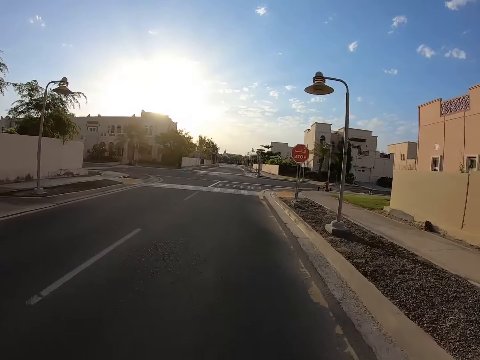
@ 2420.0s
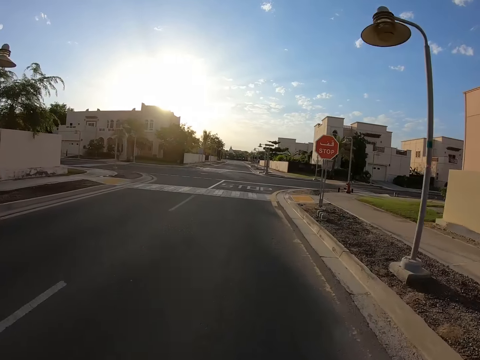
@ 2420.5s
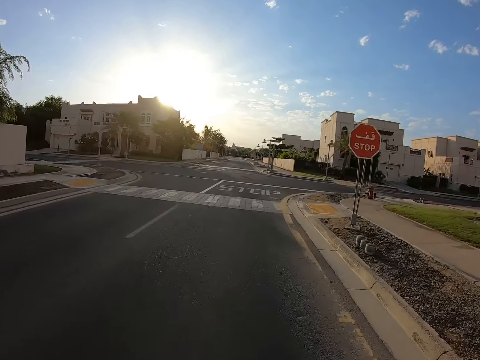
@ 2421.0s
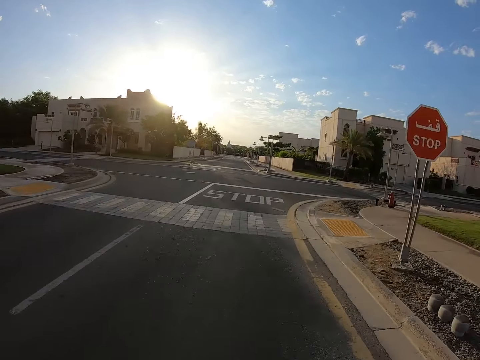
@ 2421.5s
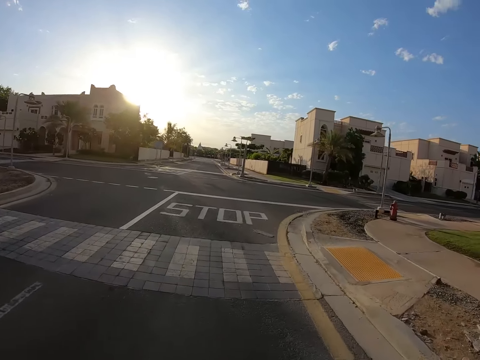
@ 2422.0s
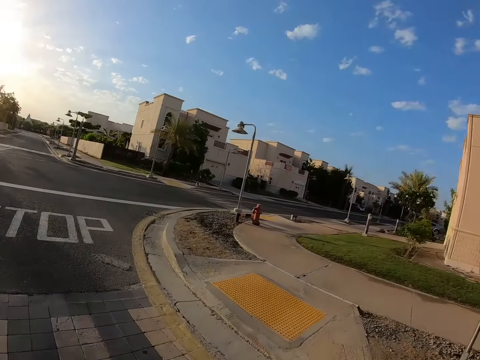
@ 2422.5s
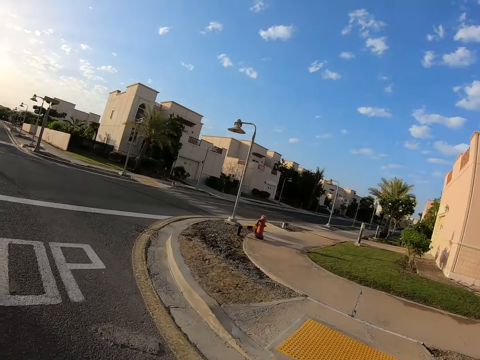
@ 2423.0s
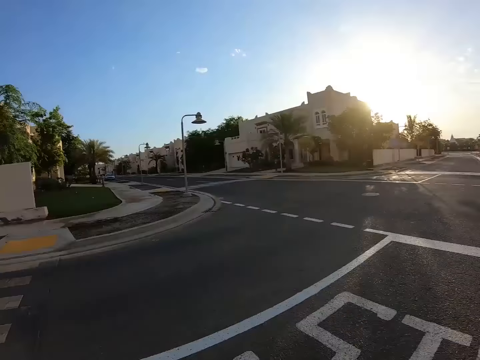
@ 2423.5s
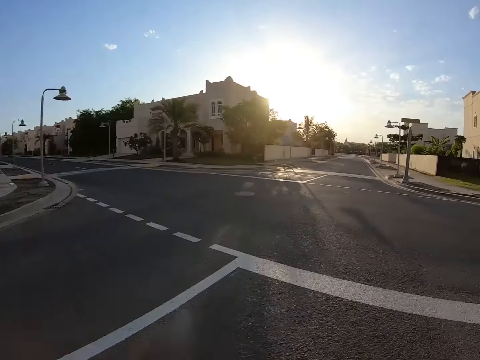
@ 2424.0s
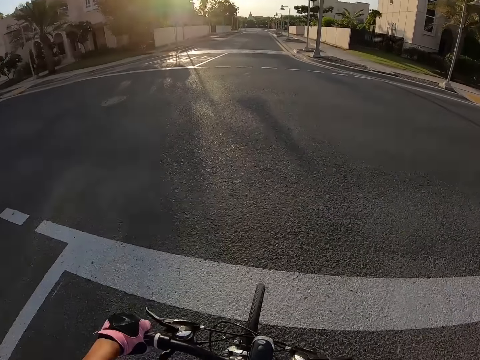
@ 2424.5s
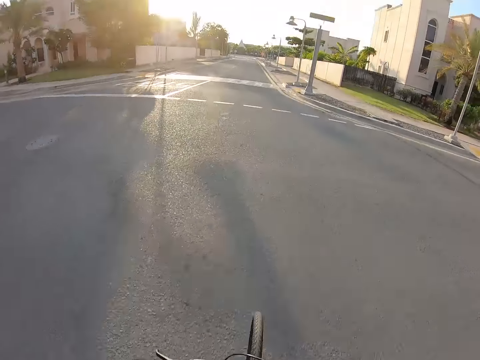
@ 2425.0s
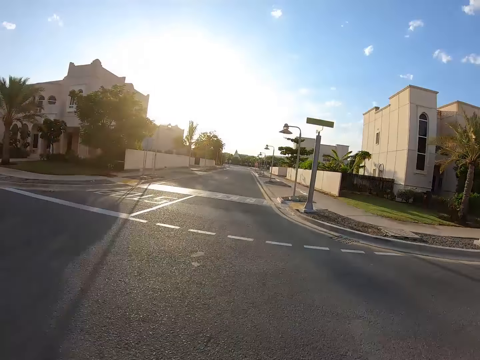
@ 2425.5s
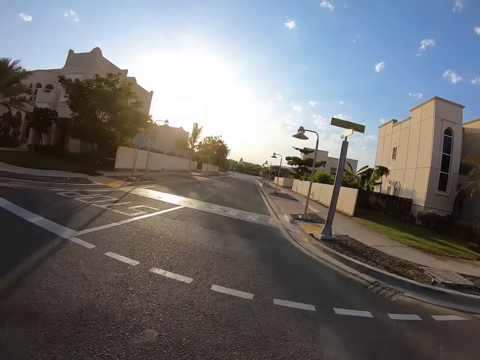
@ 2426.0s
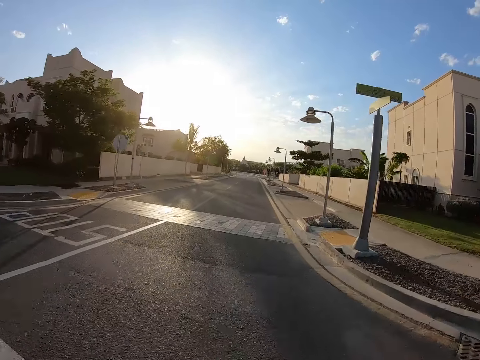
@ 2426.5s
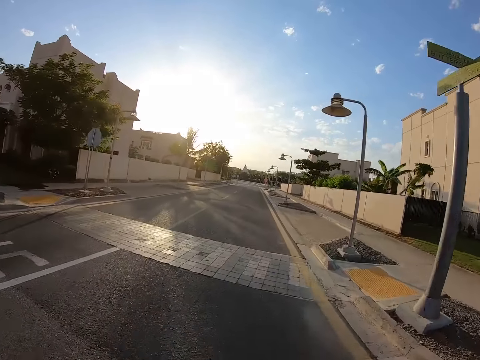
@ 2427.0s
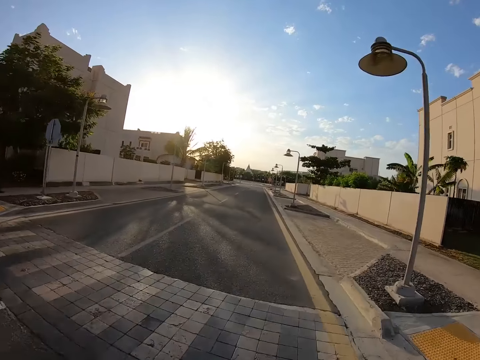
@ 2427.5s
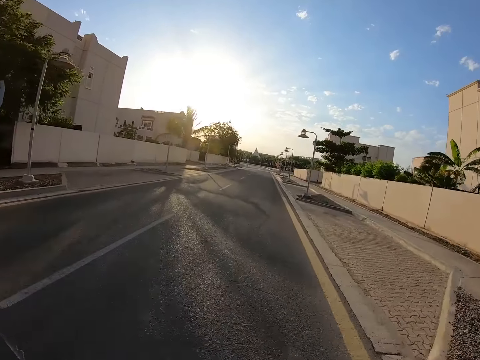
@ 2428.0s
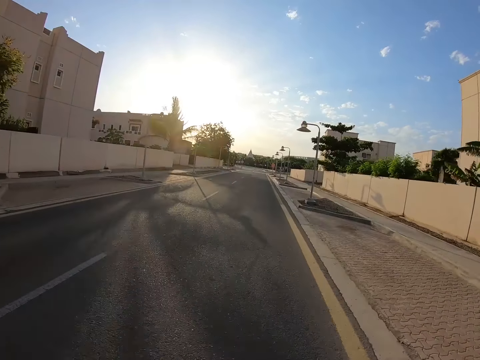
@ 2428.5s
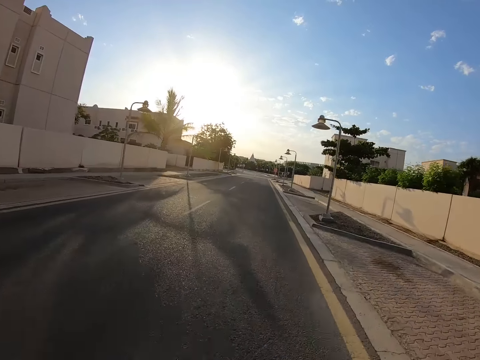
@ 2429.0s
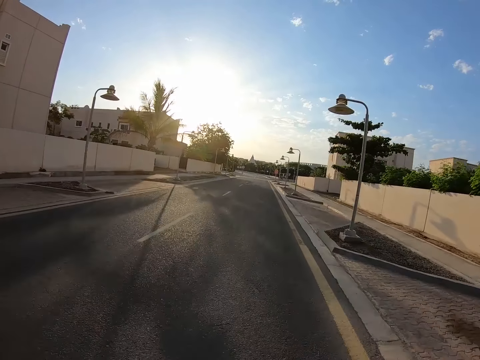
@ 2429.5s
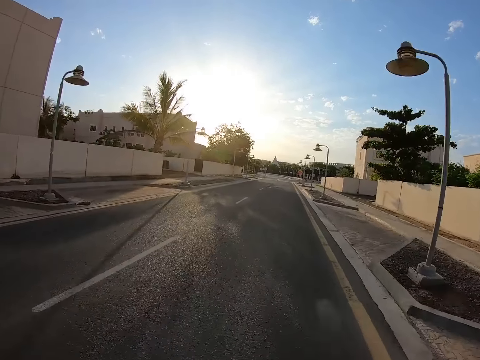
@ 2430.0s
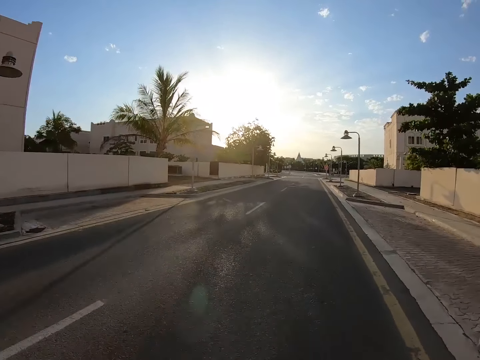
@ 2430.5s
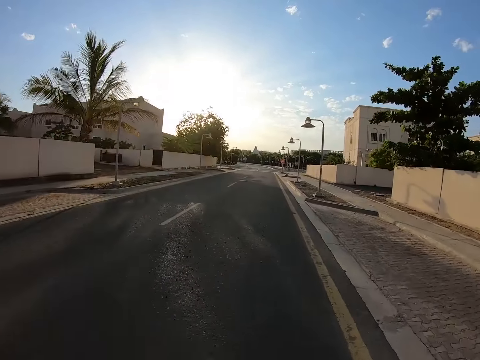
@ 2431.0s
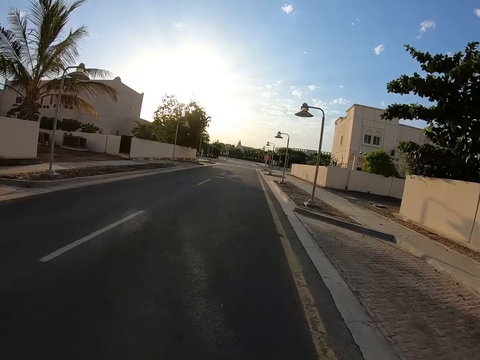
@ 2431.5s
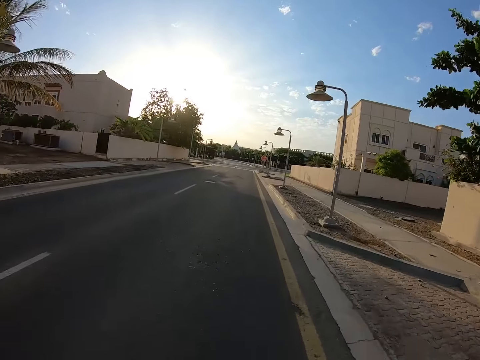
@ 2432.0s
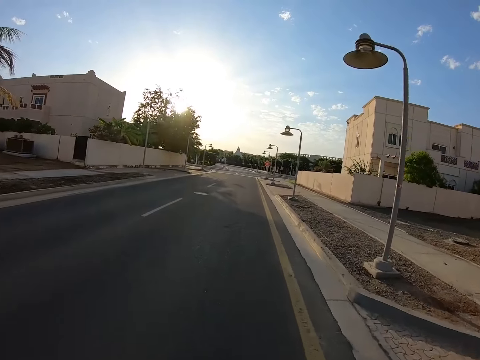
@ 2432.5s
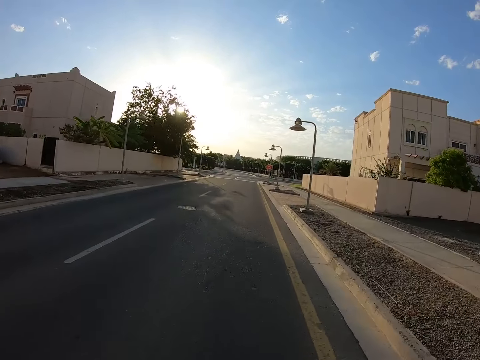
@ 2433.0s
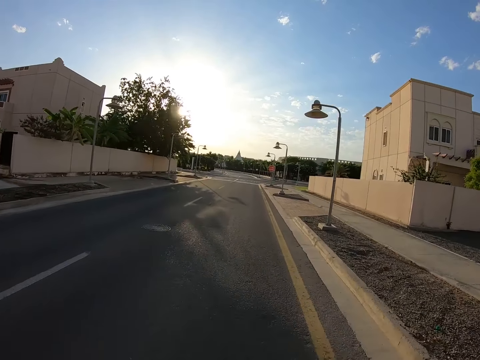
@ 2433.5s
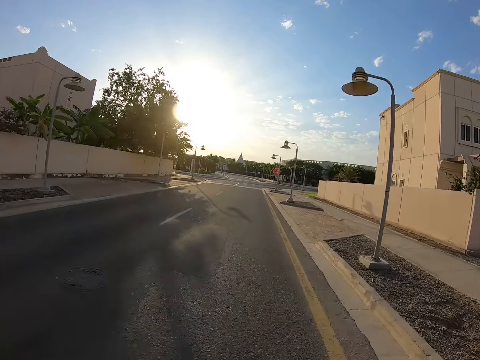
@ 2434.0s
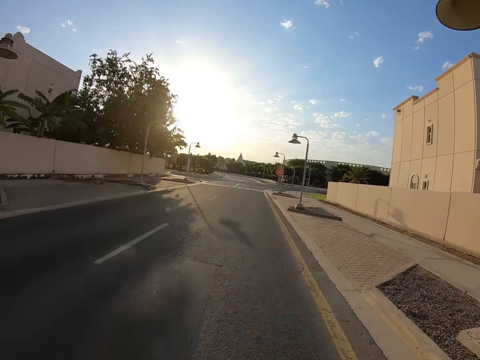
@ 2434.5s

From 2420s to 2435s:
The camera wearer looks right. They look left.

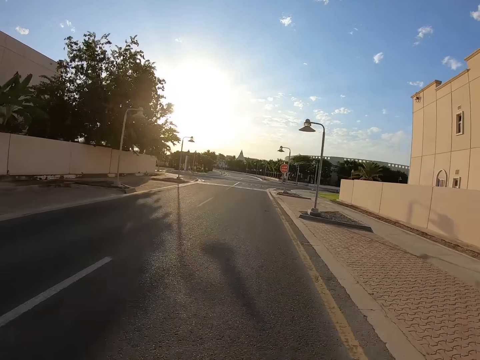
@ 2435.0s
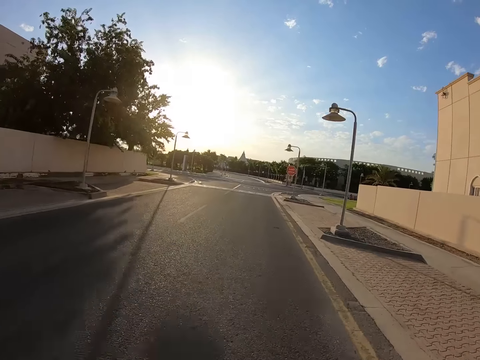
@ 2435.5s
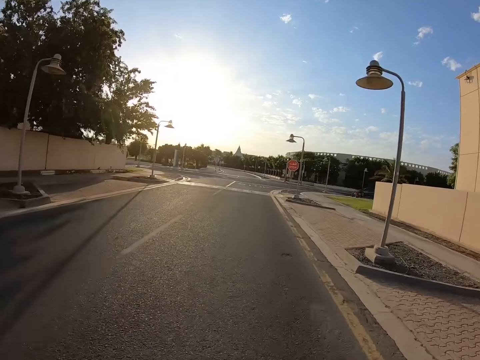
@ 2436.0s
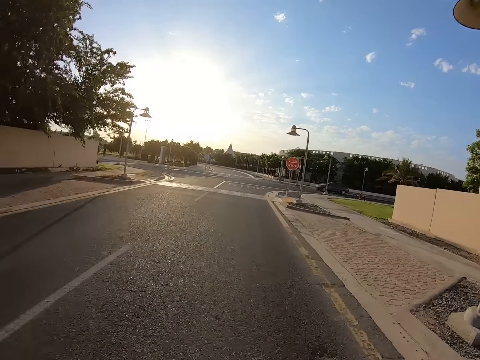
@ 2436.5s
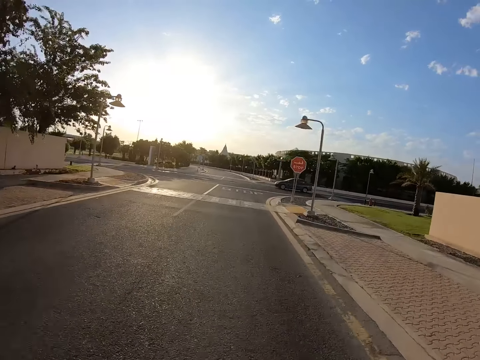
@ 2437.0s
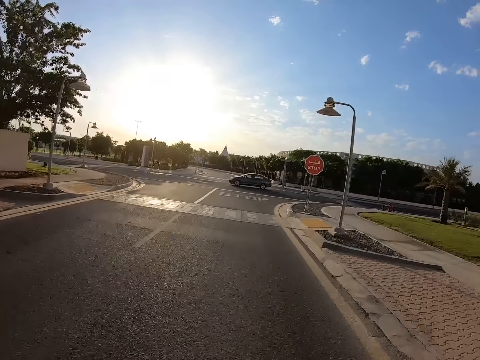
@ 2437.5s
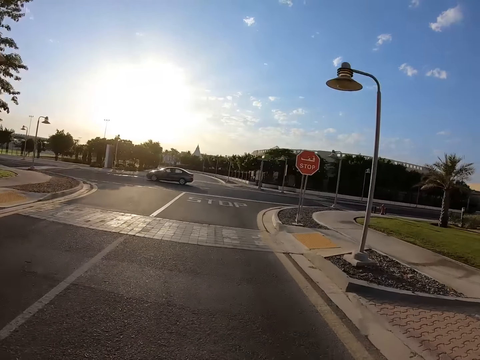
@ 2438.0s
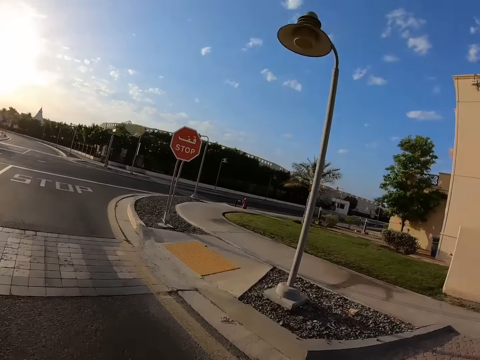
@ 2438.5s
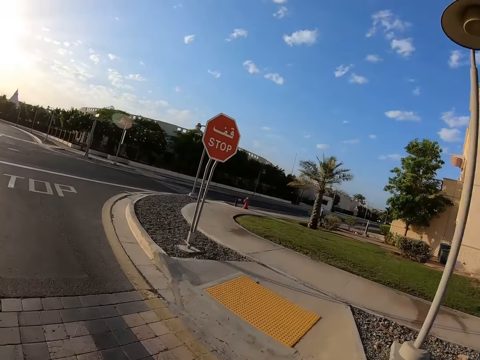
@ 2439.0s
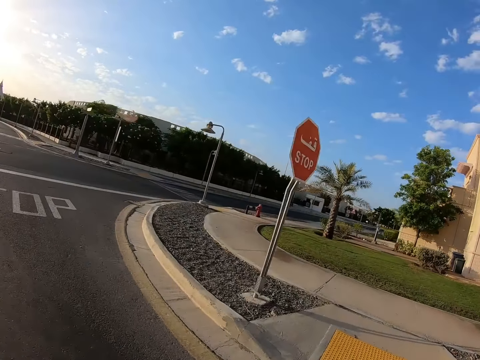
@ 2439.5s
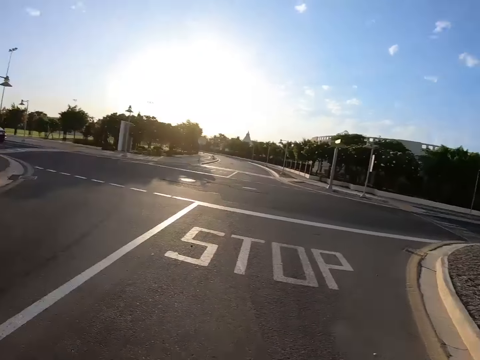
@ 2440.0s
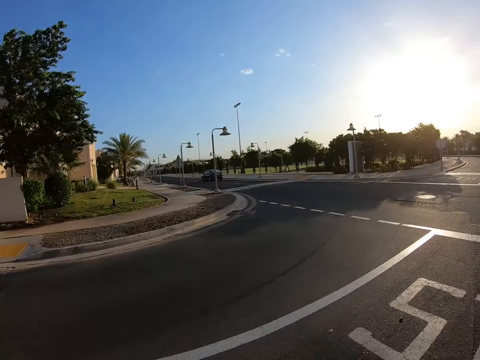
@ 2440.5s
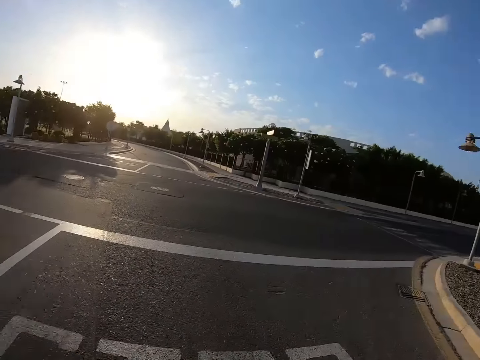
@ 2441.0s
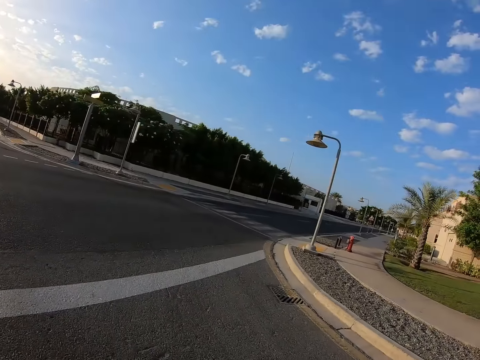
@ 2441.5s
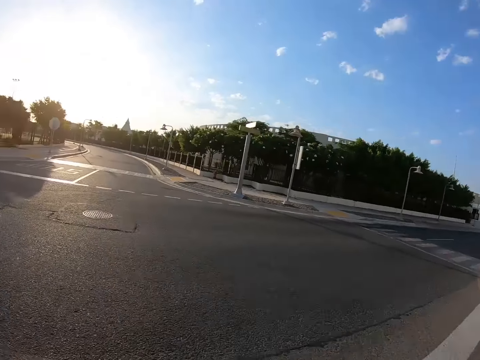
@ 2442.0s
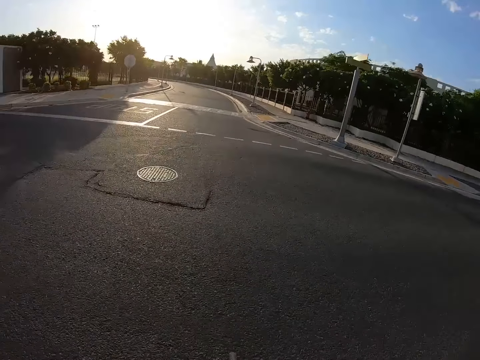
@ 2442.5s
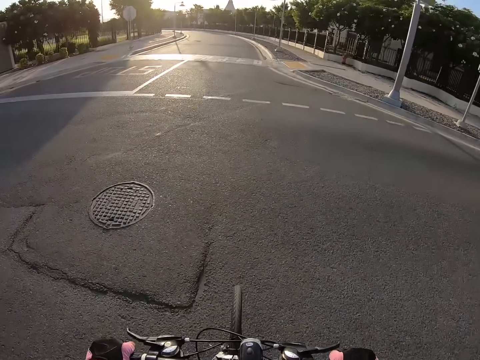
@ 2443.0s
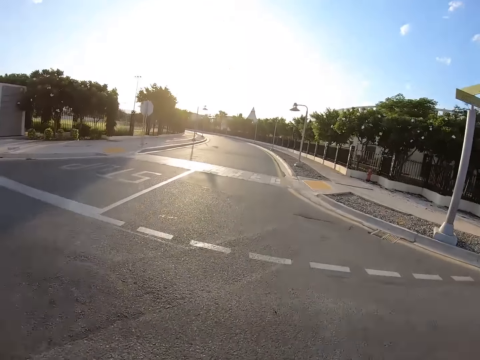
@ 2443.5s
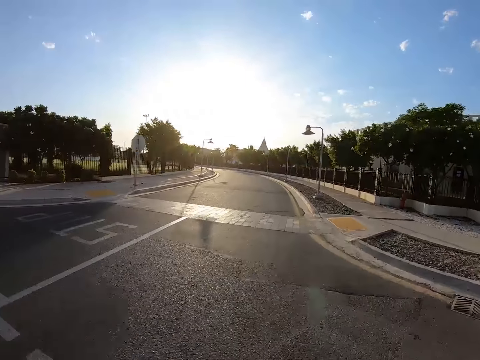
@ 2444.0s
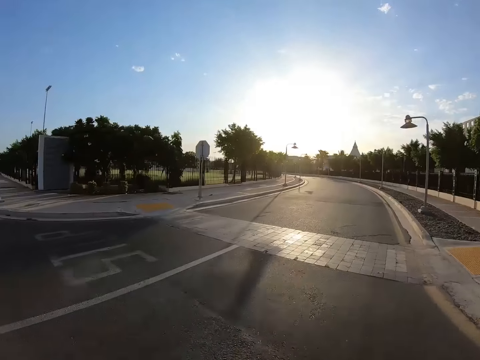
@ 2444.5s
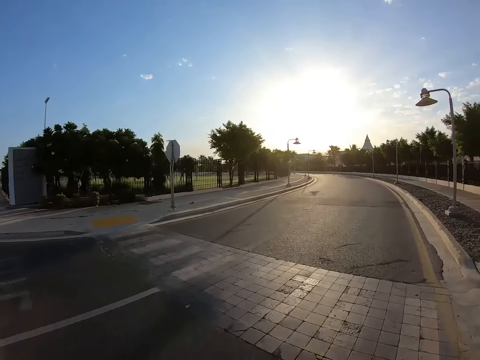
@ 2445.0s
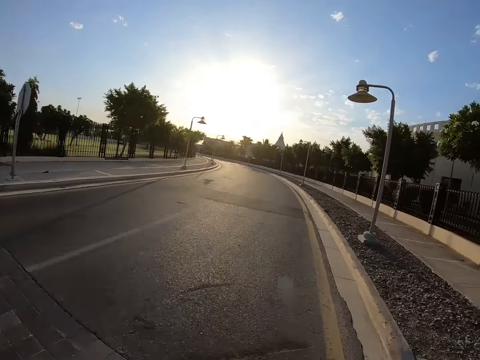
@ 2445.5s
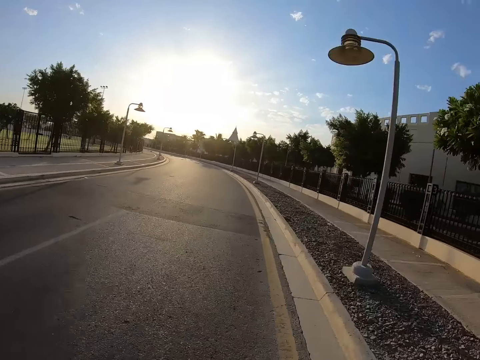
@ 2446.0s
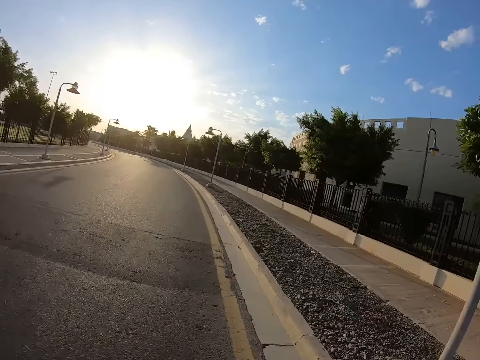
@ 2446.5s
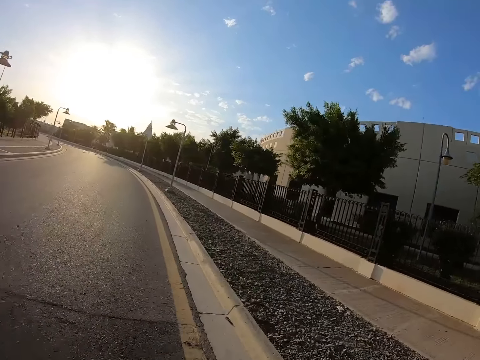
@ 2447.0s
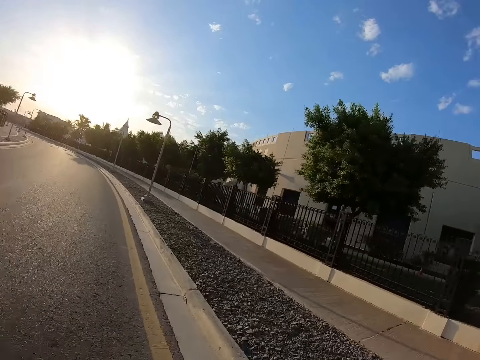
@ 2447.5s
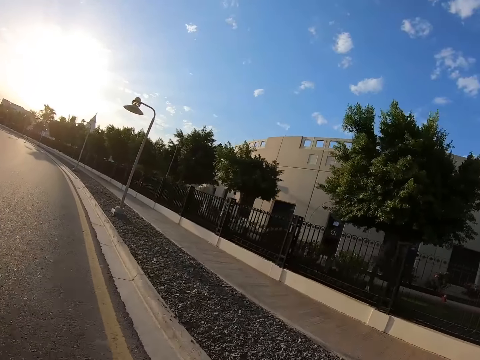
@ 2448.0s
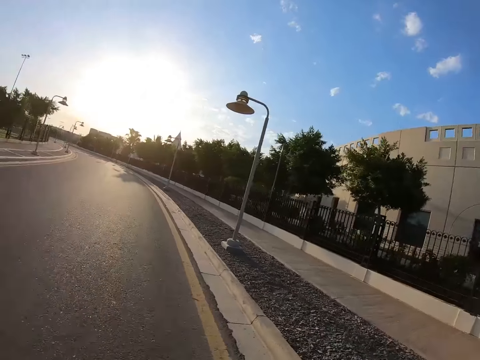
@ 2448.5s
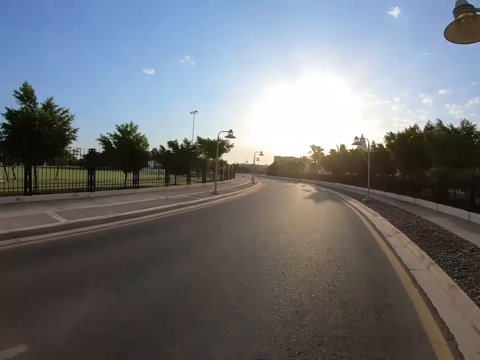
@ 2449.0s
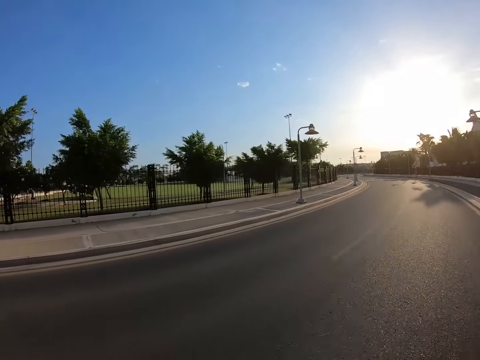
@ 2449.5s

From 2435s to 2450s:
The camera wearer looks right. They look left. They look right. They look left.
